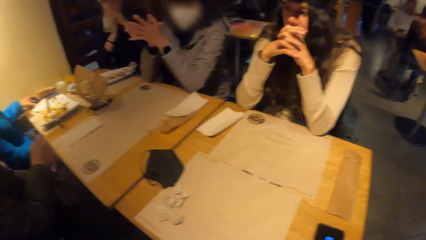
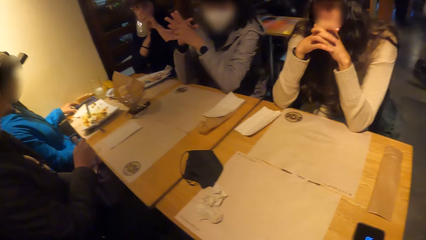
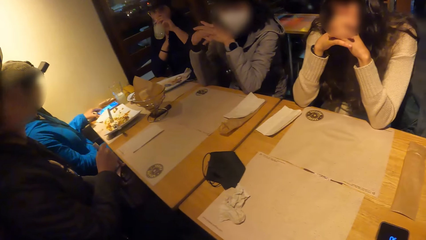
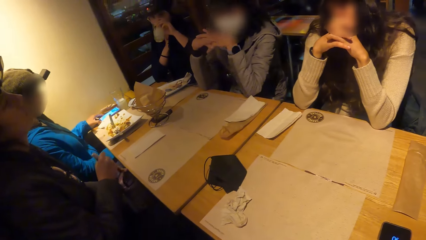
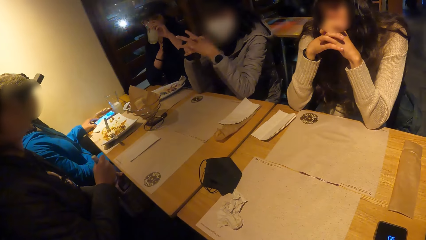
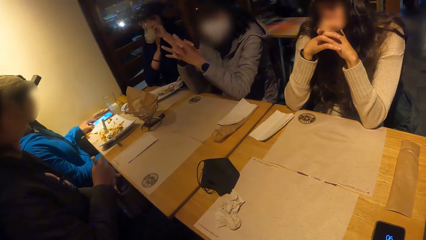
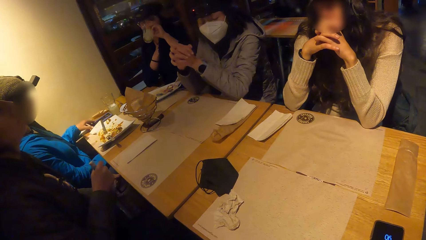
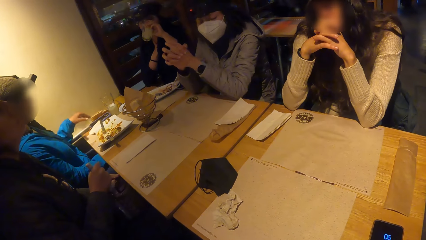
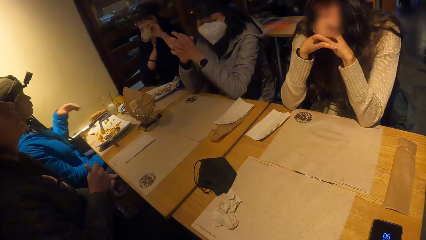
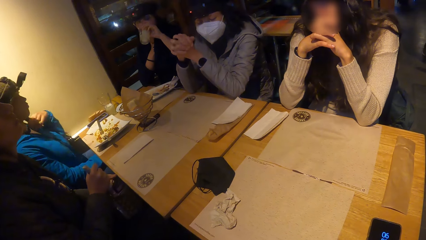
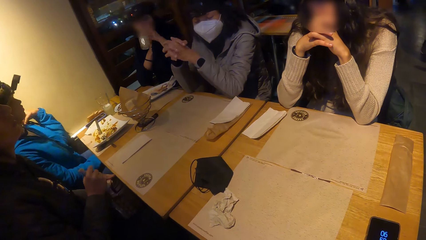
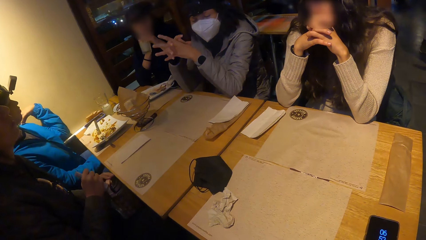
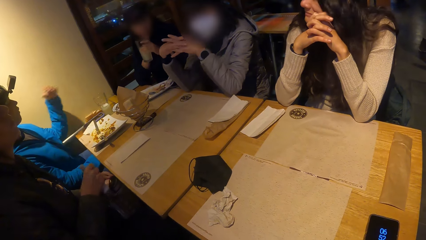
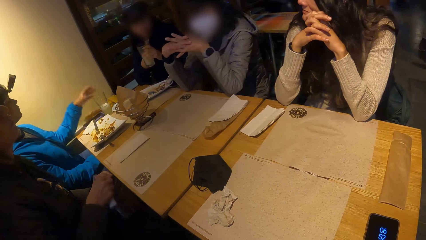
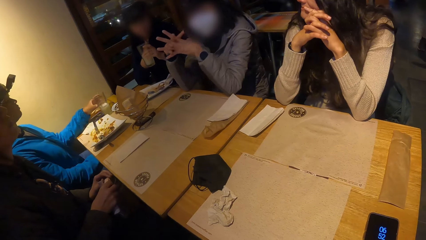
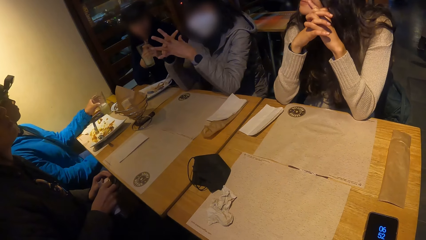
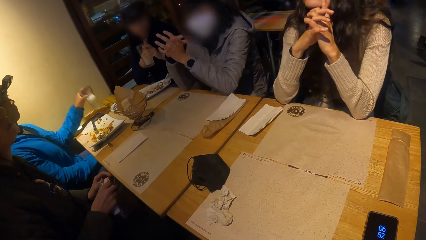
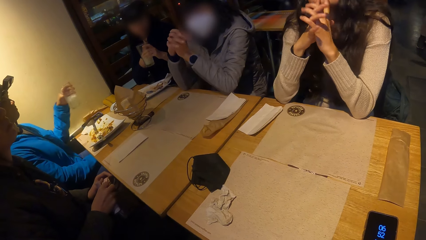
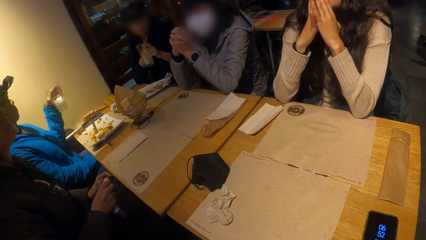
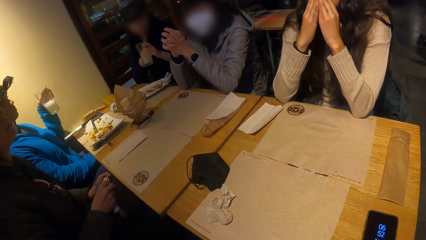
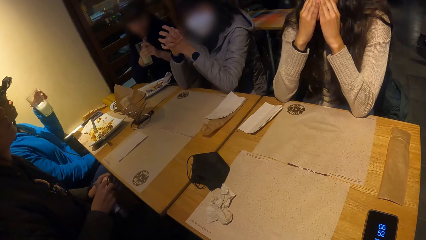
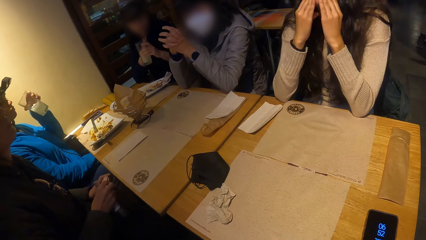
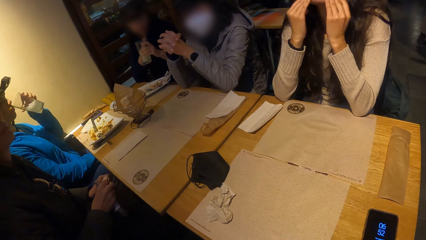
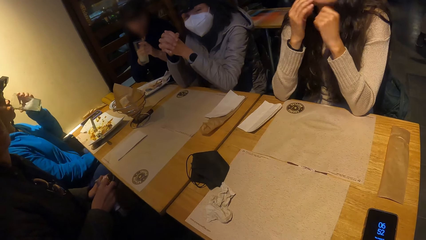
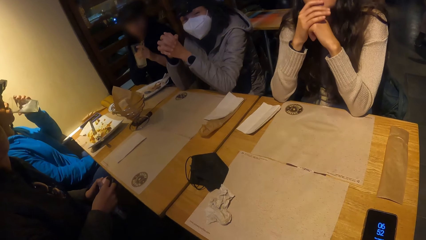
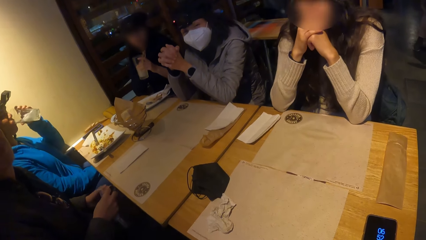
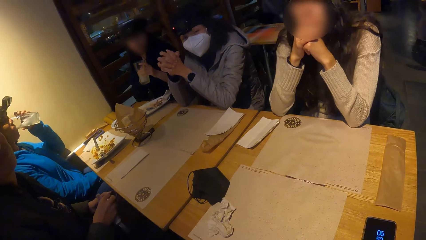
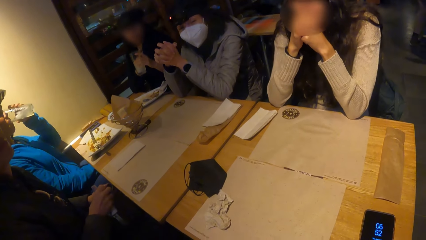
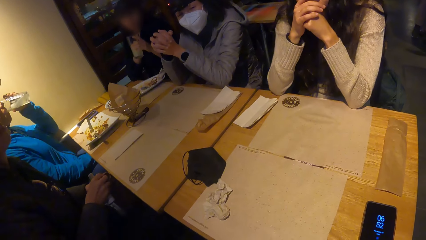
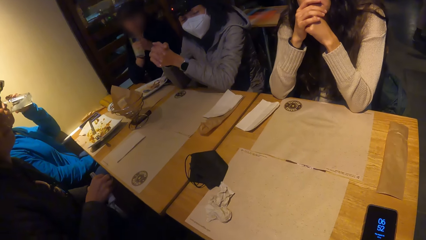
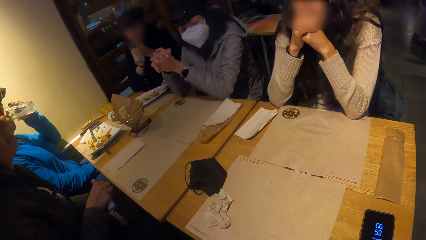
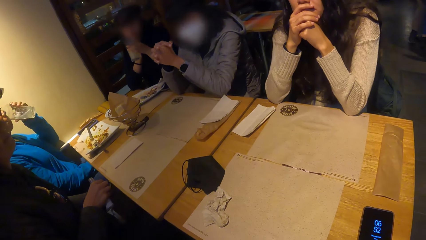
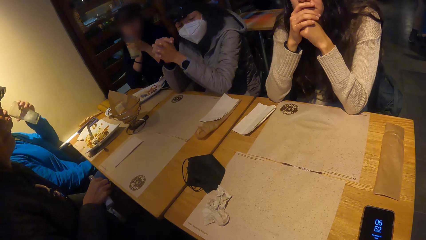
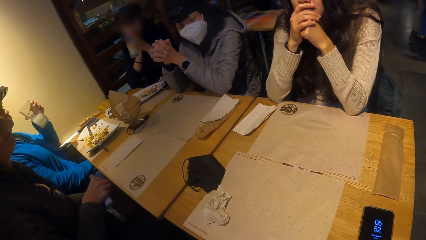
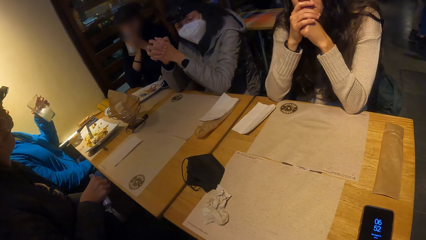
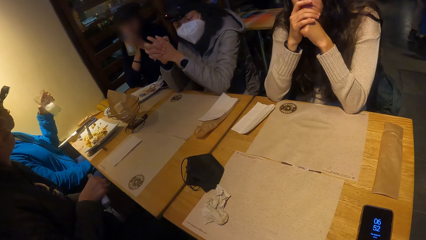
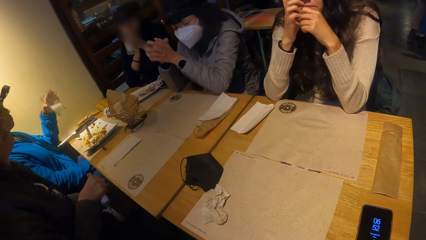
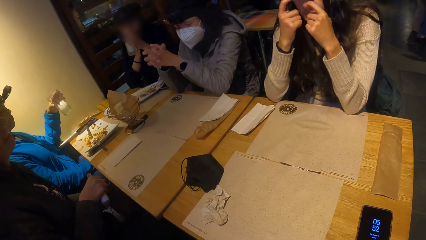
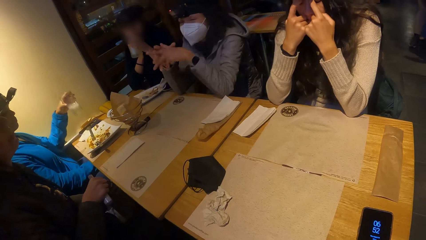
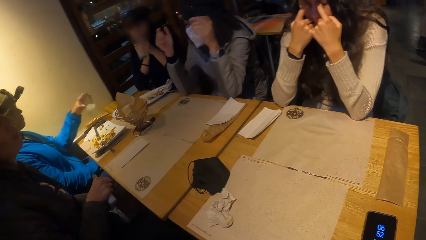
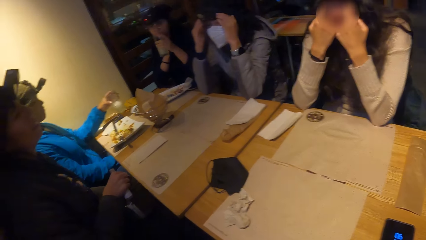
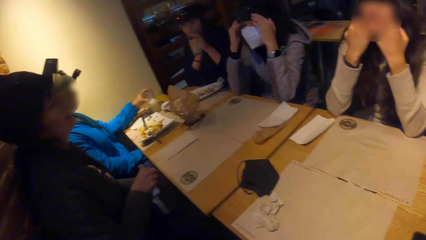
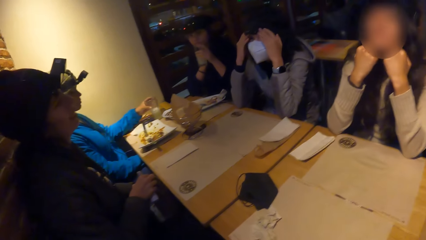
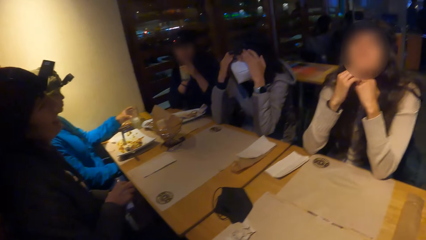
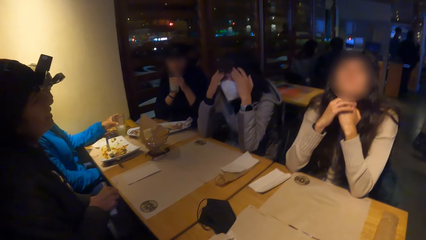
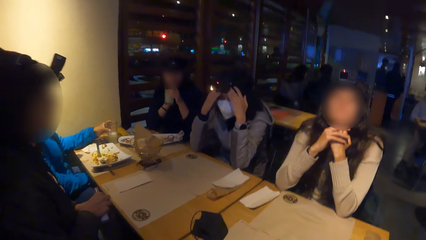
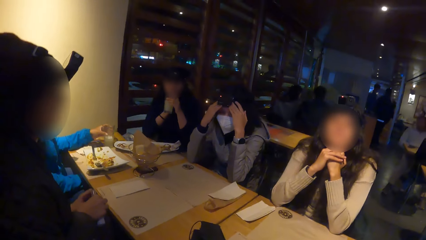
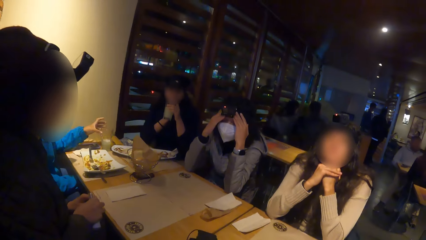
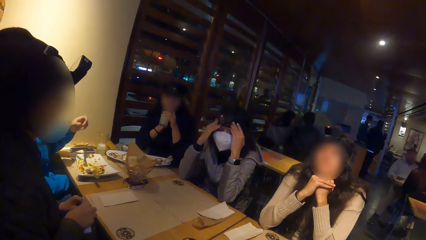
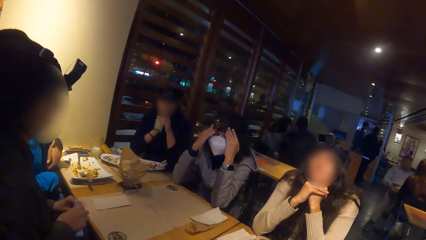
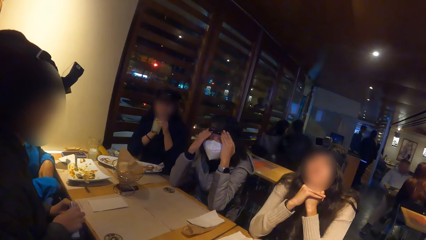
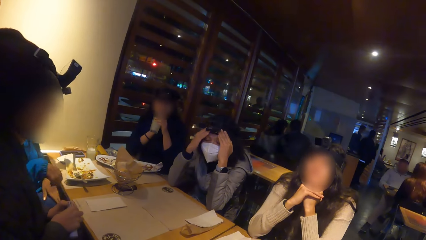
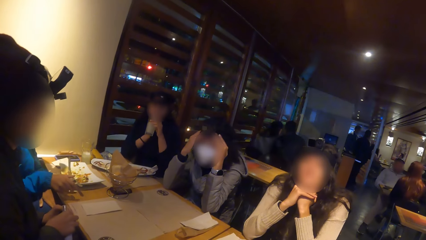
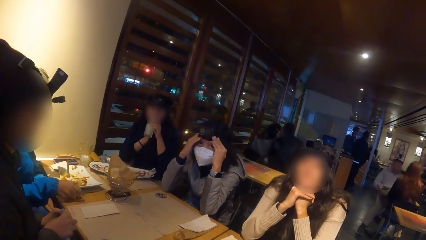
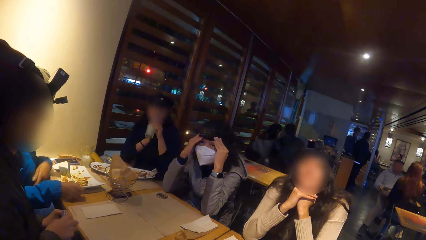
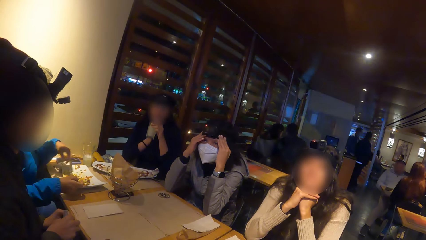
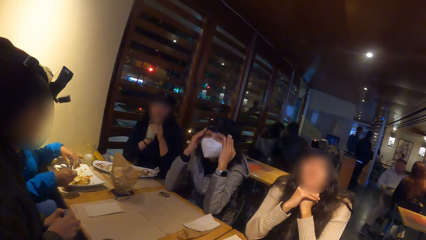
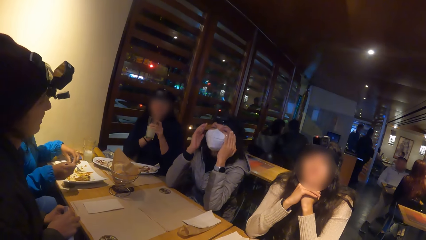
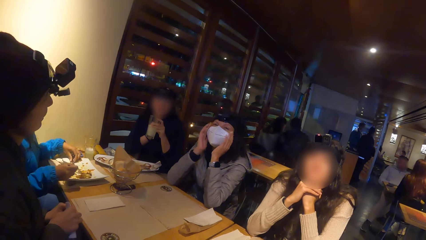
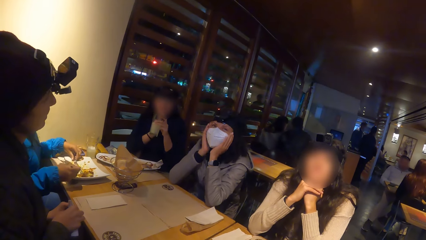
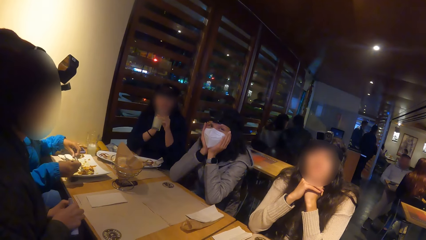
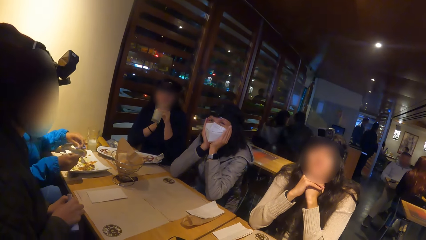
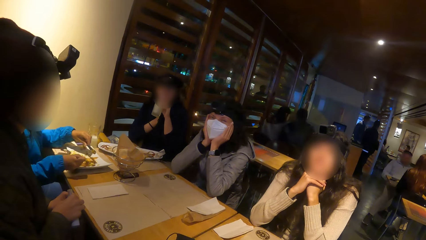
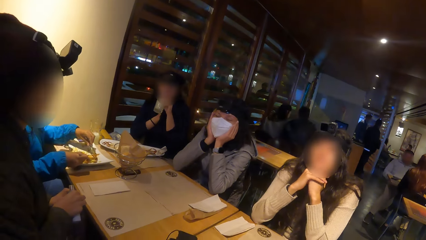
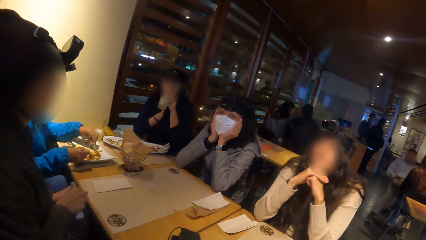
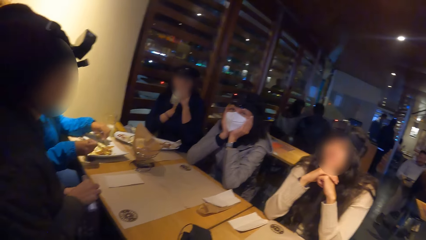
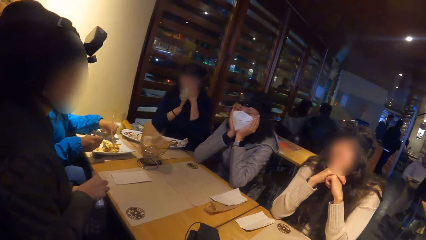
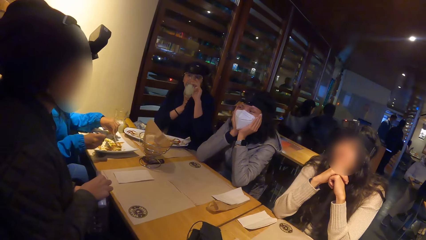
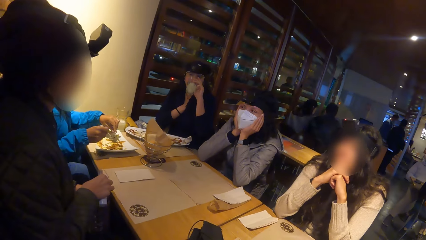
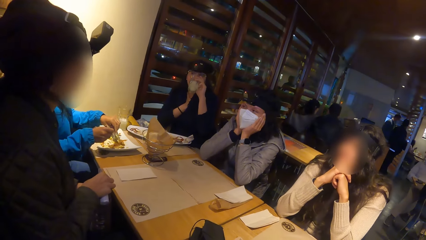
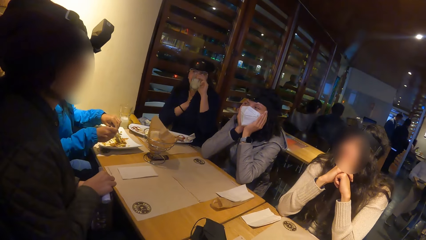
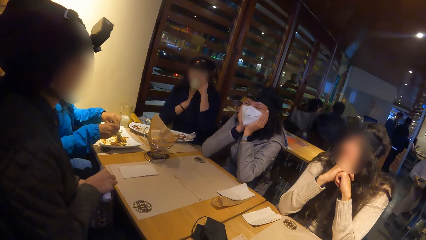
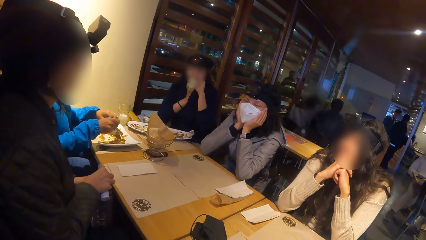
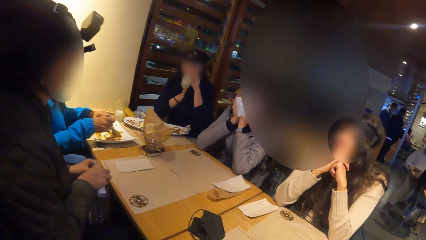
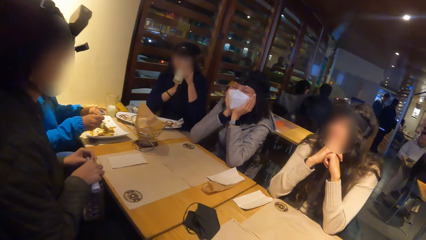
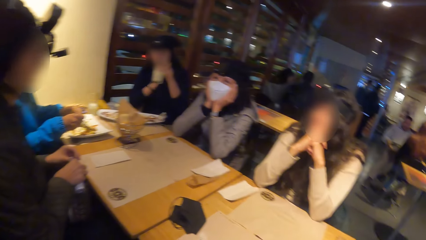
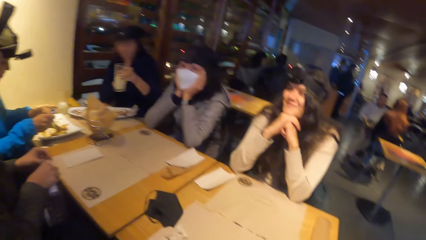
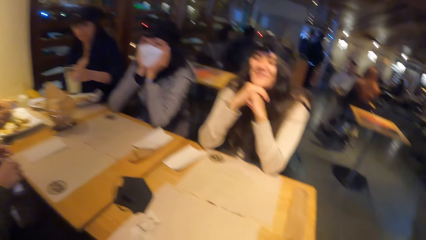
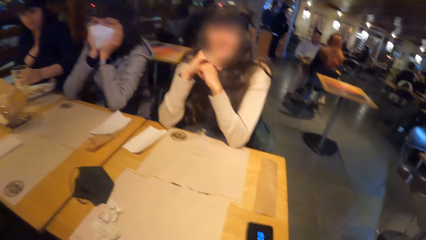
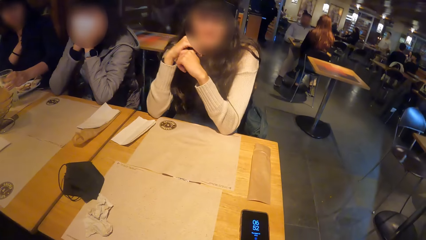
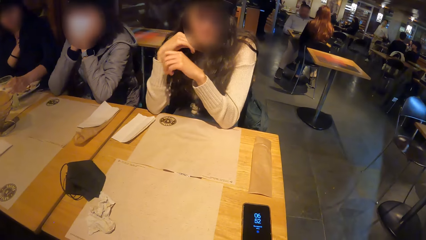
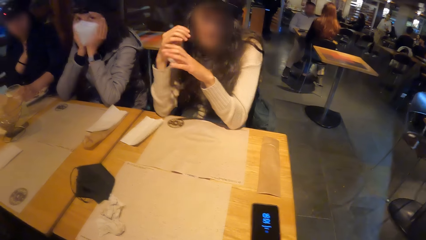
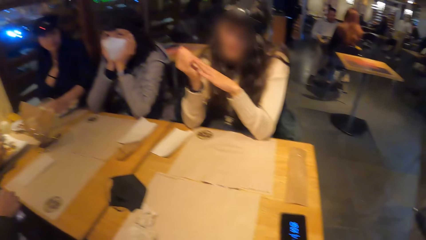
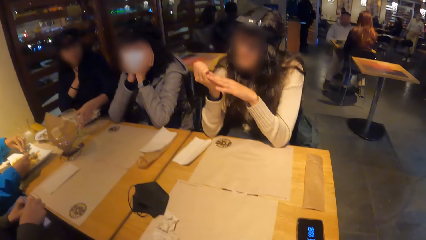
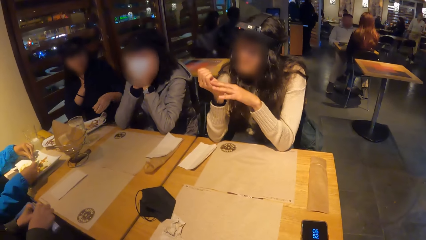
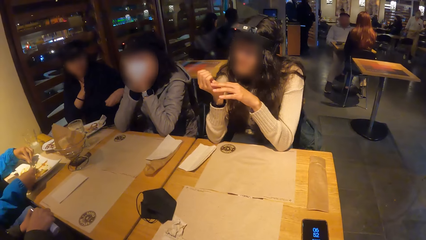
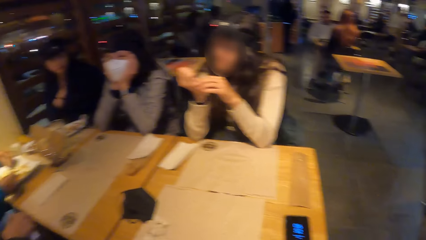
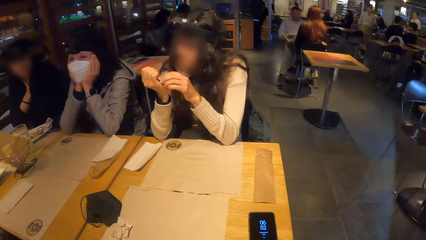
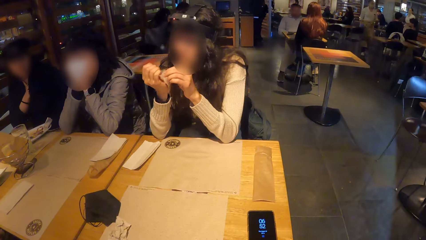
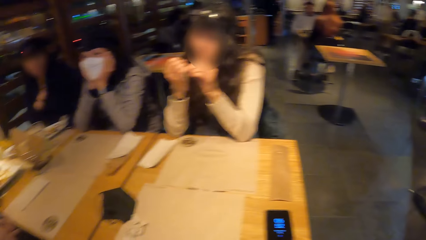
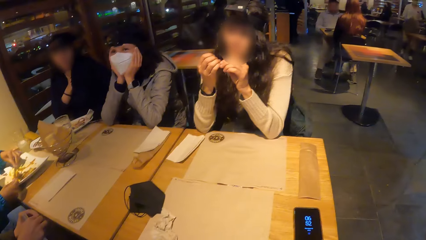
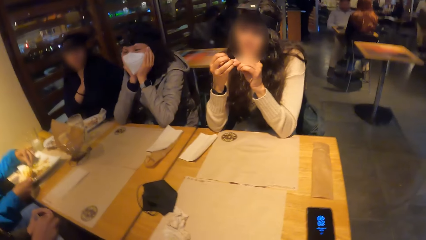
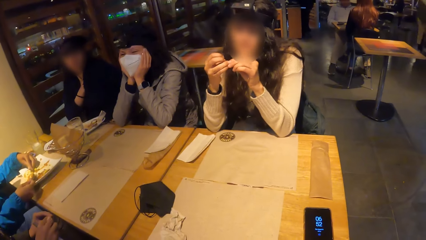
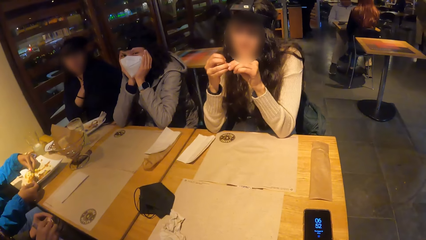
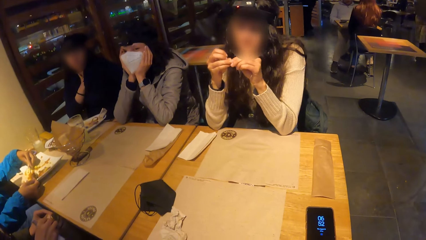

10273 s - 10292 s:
A woman drinks the juice in her right hand. Another woman operates a phone on the table with her left hand. A third woman picks up a glass of lemonade on the table with her left hand. A fourth woman touches a water bottle with both hands. The third woman drops the glass of lemonade on the table with her left hand. She picks up the fork in the plate on the table mat on the table with her right hand, and picks up a knife in the plate on the table mat on the table with her left hand. A fifth woman drops the glass of lemonade on the table mat on the table with her left hand. The third woman scoops some rice in the plate on the table mat on the table with the fork in her right hand.
